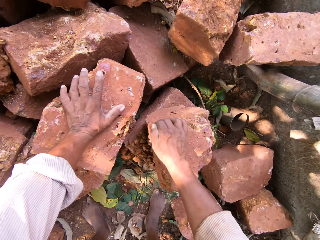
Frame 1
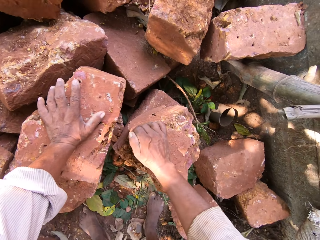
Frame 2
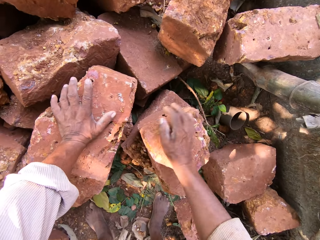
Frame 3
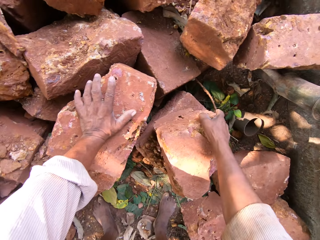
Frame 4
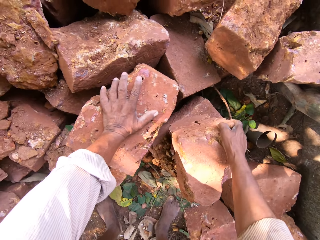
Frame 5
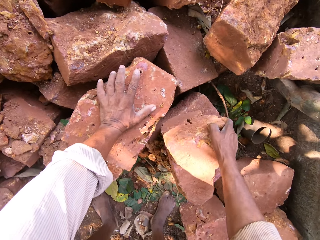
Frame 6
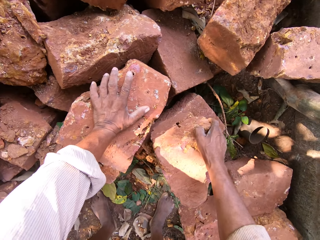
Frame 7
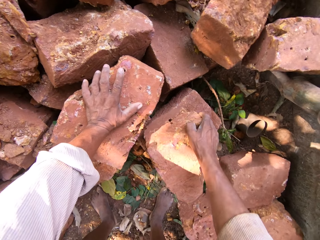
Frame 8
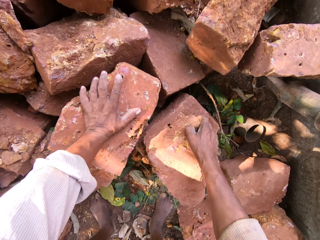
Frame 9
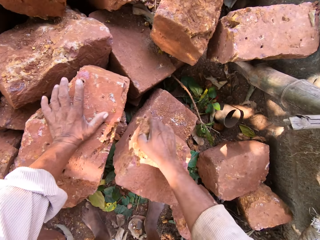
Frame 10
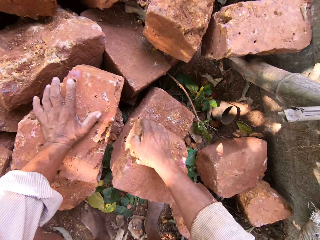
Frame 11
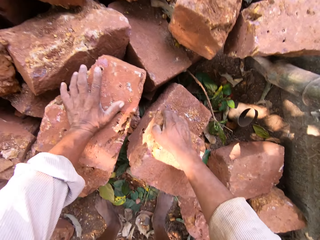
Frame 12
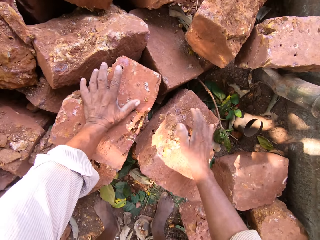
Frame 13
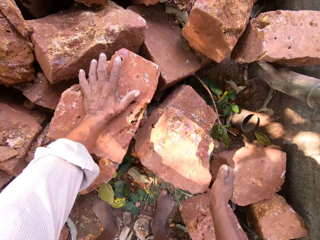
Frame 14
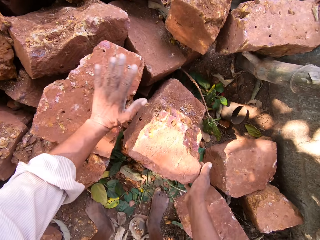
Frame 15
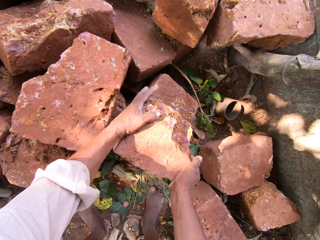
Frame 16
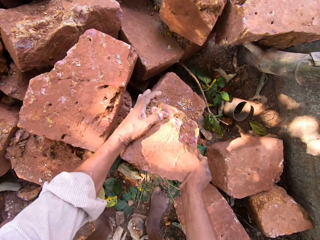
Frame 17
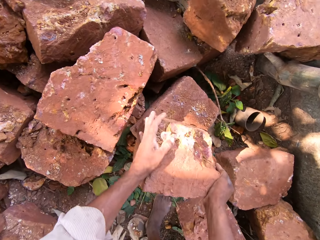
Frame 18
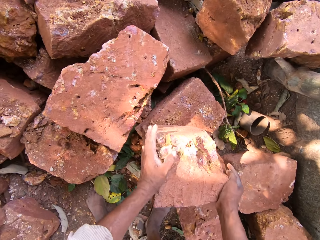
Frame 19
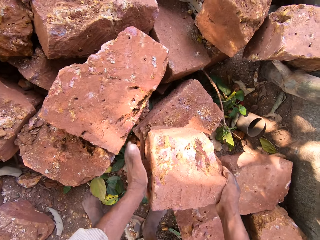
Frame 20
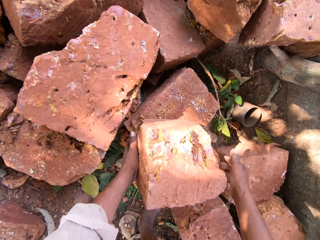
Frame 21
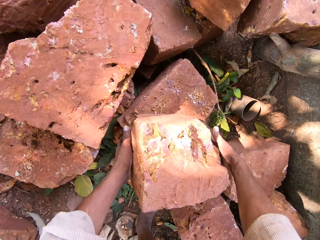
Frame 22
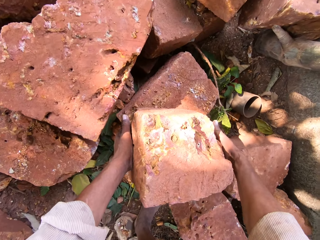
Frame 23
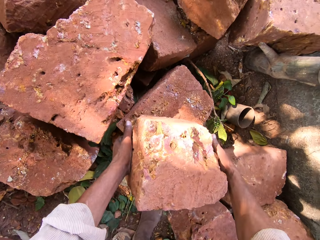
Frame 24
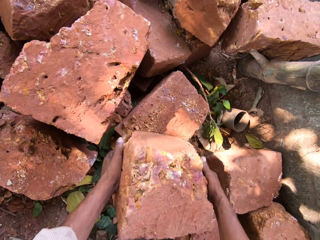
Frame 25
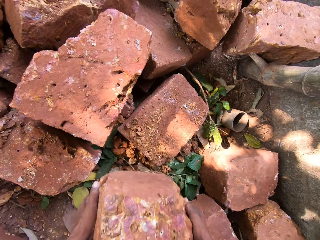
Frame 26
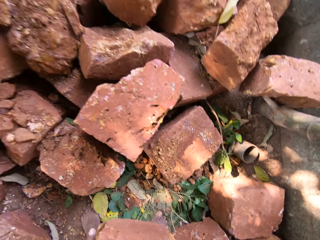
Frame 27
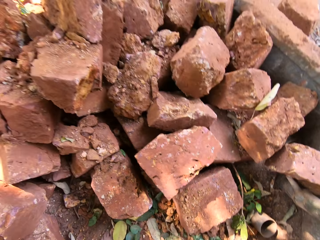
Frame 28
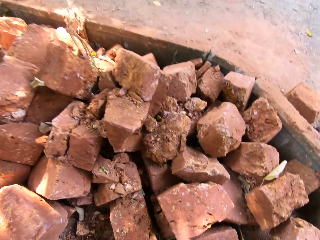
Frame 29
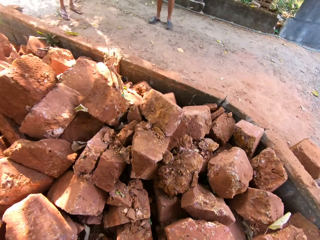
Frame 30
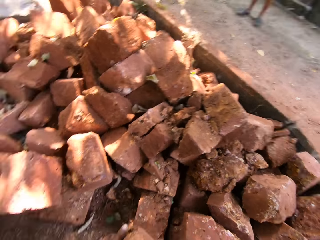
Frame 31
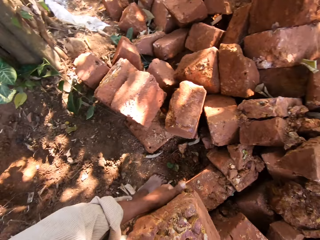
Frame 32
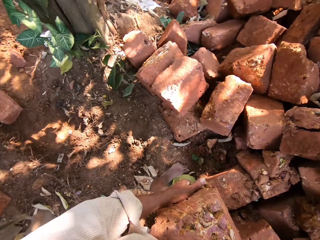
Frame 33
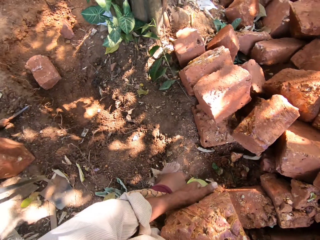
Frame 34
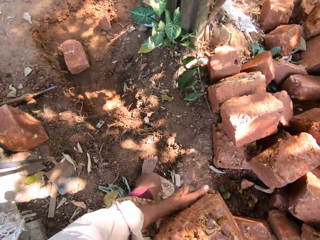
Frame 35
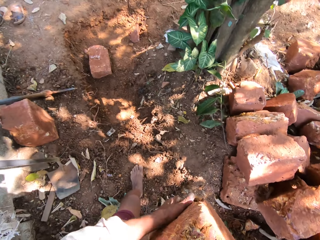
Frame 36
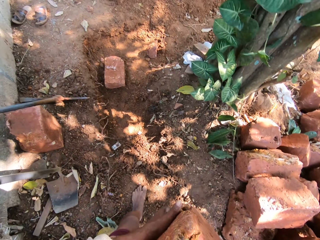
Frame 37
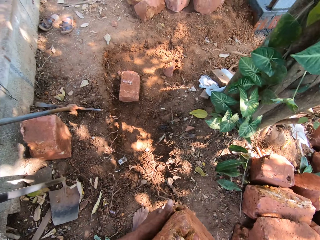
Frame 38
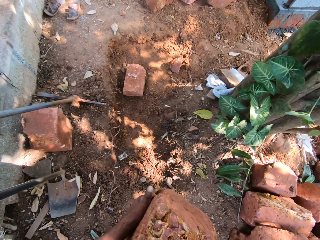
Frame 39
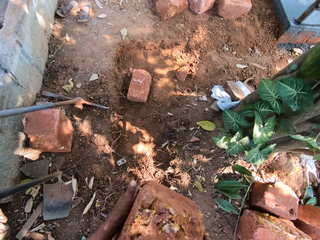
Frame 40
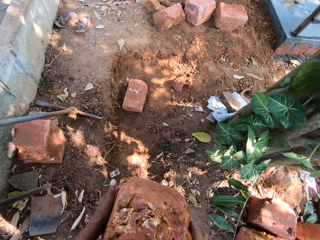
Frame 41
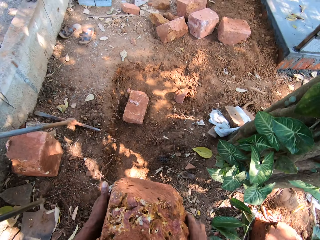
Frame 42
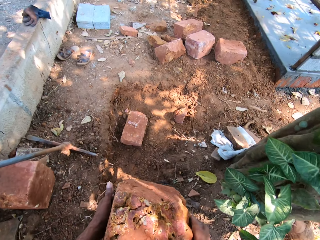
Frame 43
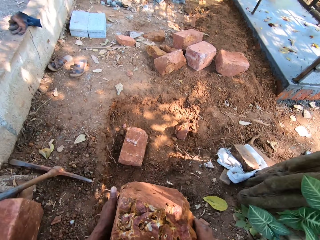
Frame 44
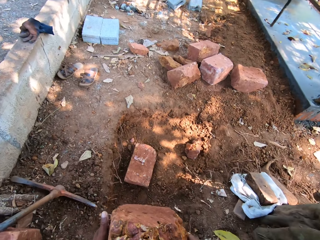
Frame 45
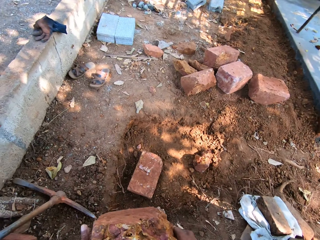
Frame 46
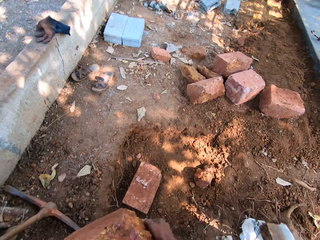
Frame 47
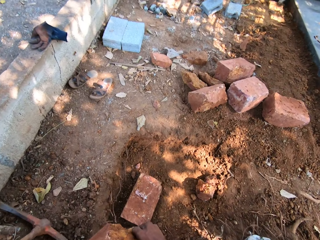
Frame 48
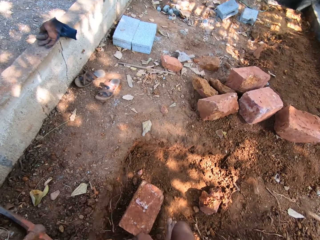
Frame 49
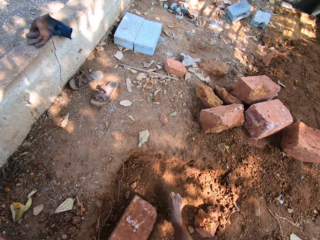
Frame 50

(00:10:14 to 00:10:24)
The camera wearer holds the brick on the pile of bricks on the ground with his hands. He carries the brick from the pile of bricks on the ground with his hands. He picks up the brick. He walks in the compound.

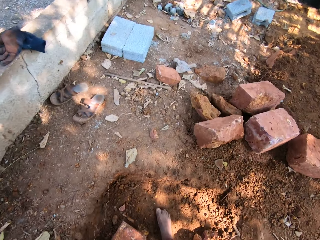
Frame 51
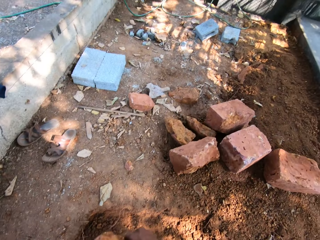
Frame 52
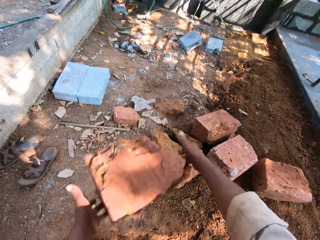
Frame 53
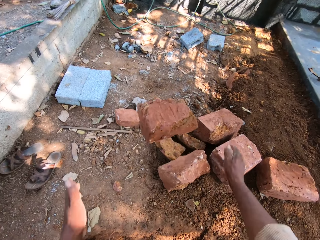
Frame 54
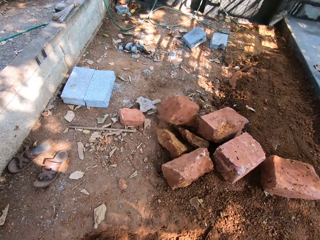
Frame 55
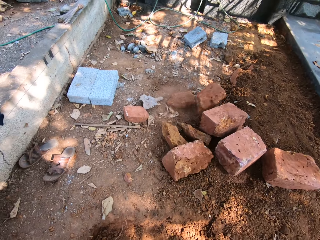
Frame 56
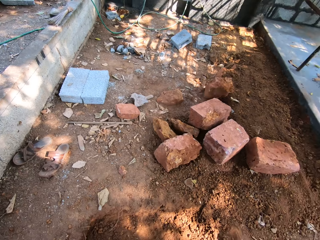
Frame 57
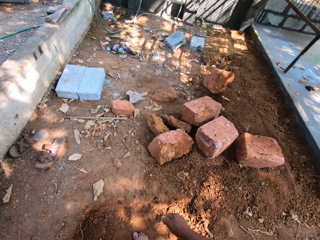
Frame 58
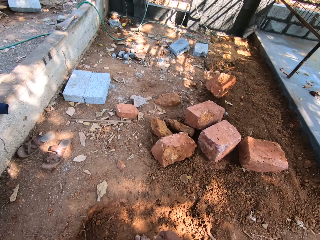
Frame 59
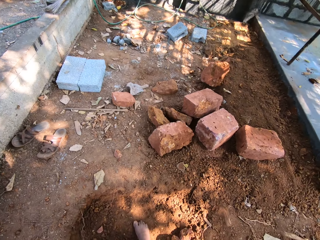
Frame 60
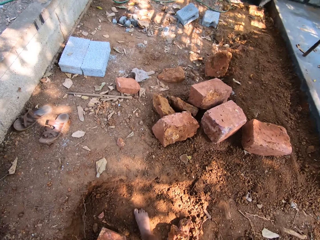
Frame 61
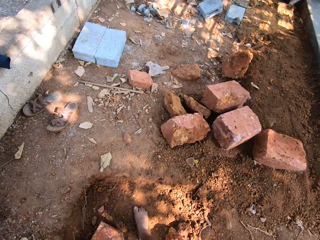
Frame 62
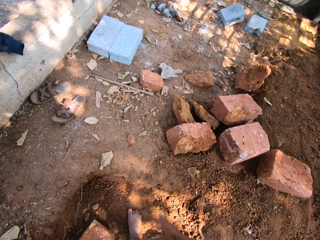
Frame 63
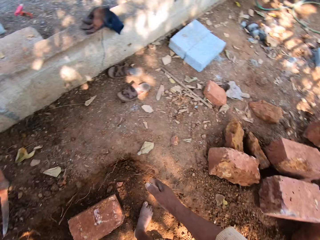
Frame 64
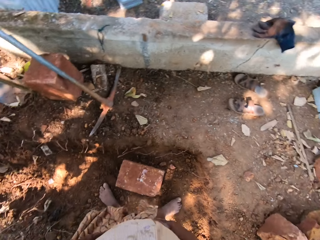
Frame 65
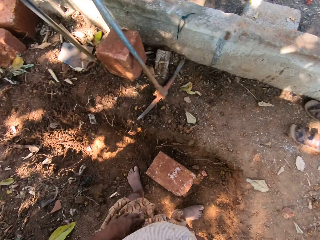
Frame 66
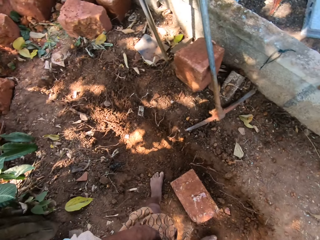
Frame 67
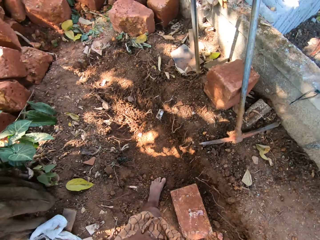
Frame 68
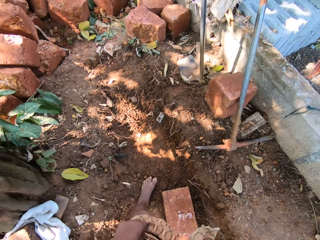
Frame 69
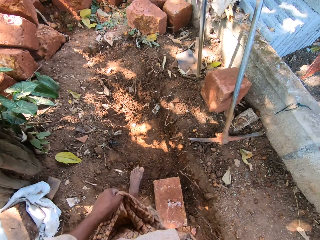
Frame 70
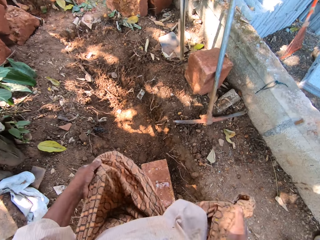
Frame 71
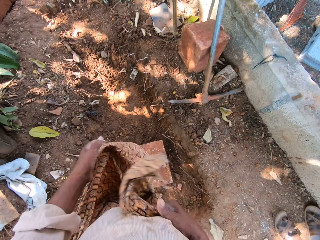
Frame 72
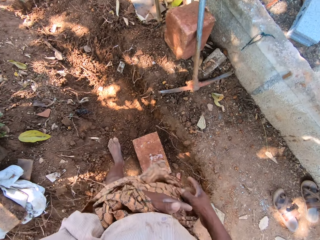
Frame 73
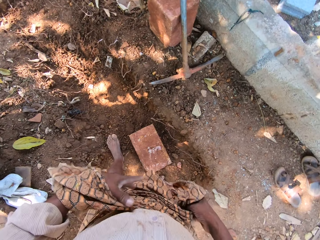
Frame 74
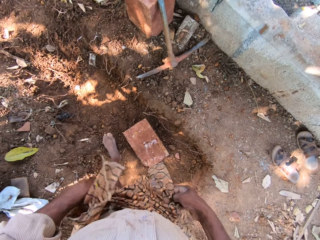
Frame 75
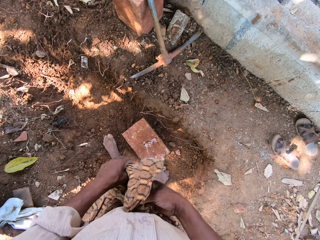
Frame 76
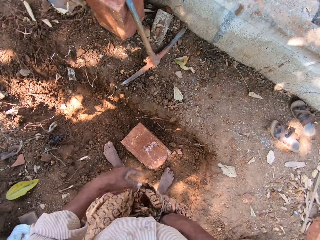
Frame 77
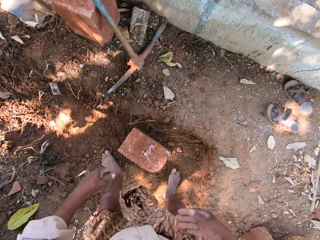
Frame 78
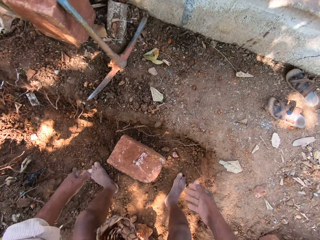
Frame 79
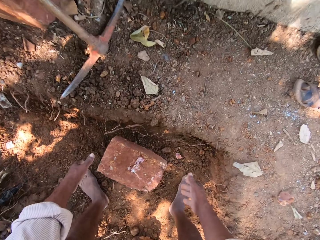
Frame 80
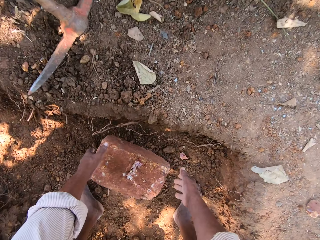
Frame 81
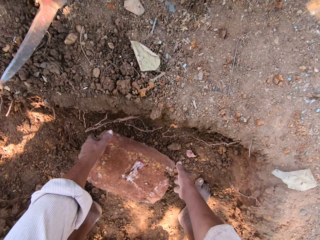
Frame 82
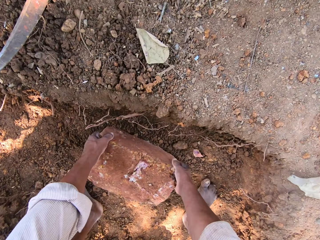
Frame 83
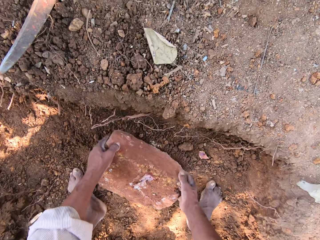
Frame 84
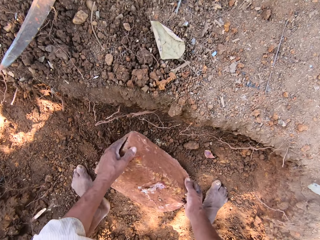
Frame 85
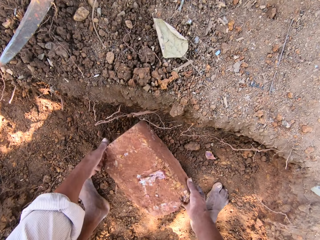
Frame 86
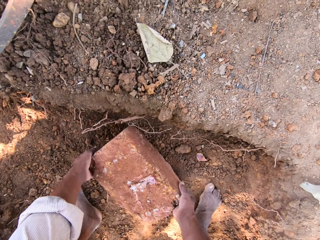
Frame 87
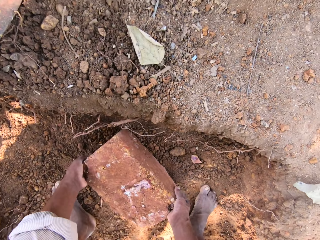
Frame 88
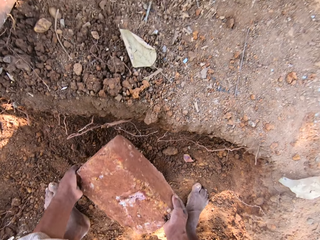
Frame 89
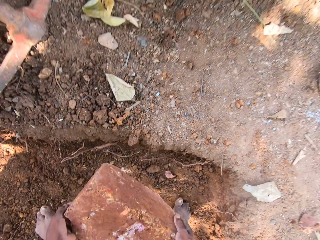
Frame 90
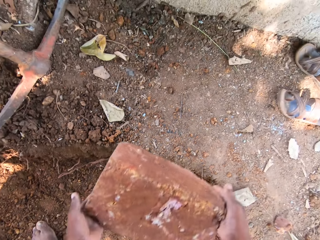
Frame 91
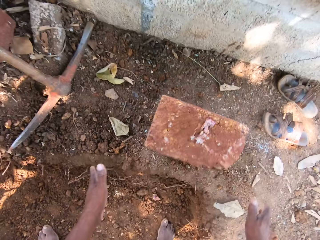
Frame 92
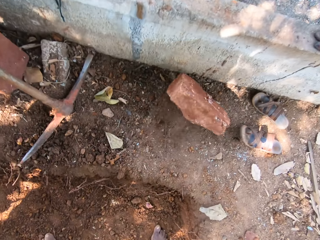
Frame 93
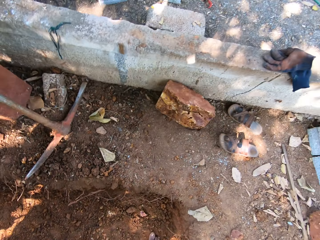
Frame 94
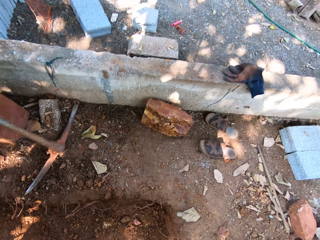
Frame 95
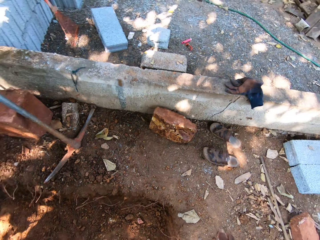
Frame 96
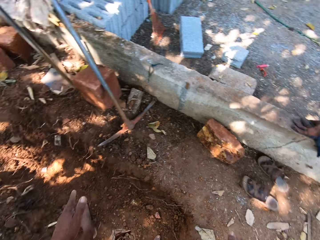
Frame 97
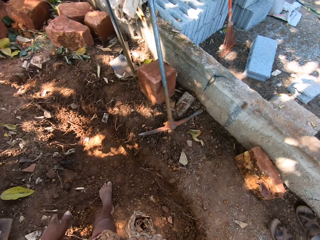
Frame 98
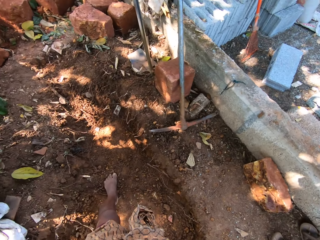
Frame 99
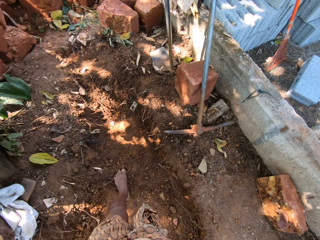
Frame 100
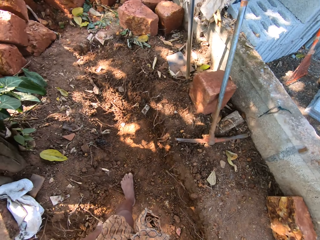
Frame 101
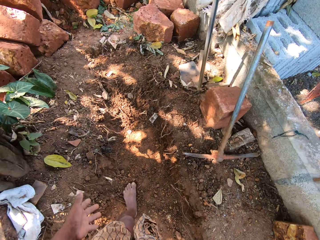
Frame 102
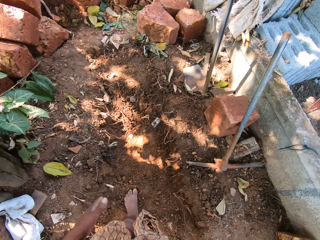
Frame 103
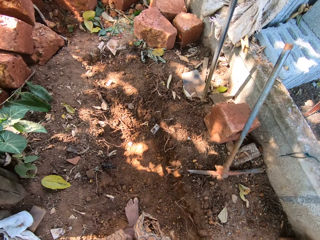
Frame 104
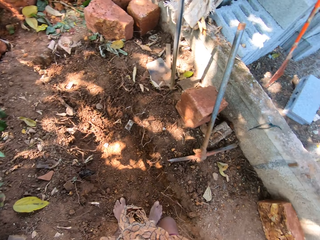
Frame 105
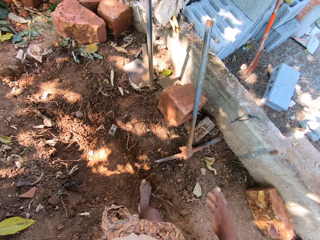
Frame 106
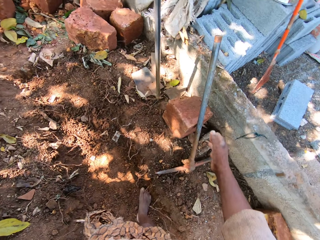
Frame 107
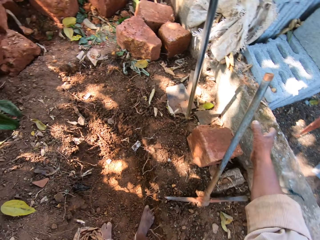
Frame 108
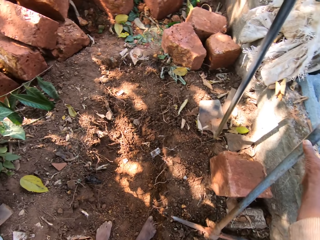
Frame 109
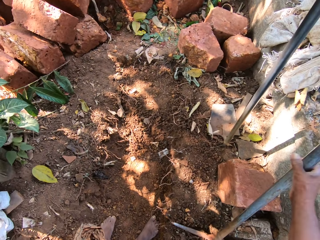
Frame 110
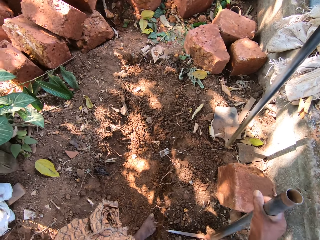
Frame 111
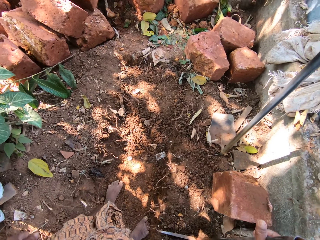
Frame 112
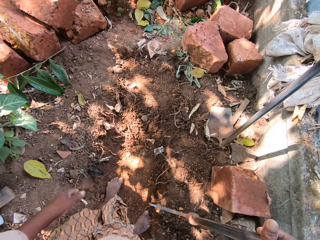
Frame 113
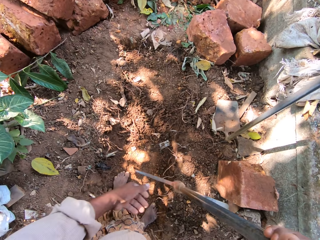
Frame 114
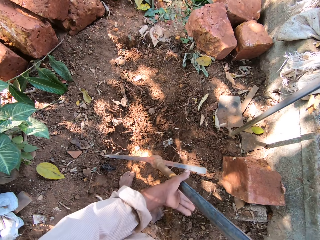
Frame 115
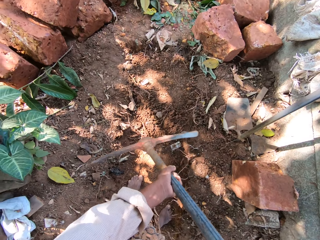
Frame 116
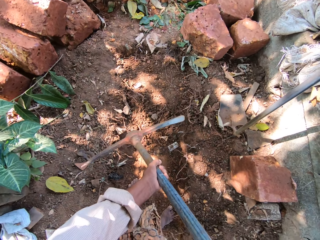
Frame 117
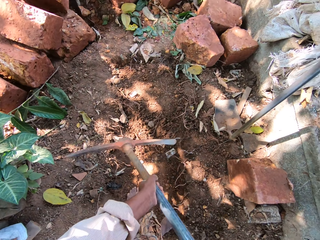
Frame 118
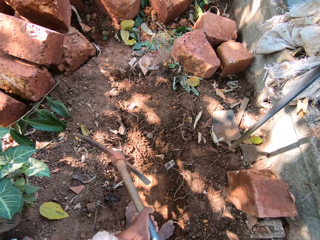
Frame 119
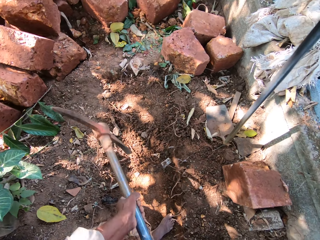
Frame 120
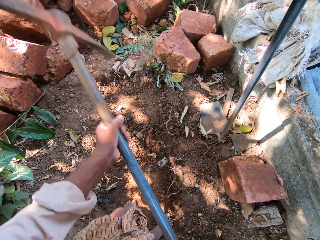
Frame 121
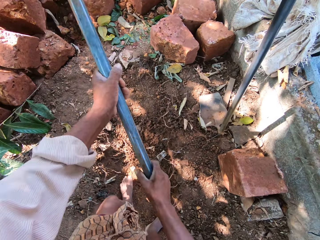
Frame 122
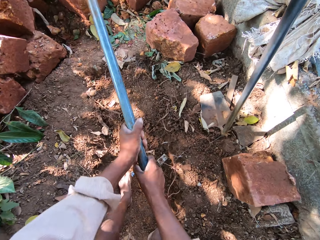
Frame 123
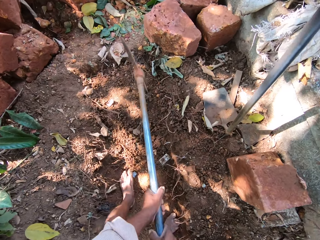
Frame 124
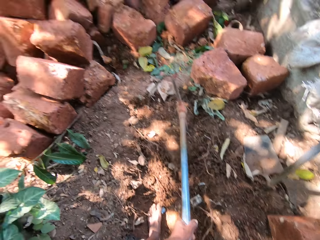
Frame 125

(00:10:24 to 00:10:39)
The camera wearer throws the brick in his hands on the ground. He turns round. He ties the wrapper around his waist with his hands. He picks up a brick from the ground with his hands. He drops the brick in his hands on the ground. He turns round. He picks up a pickaxe from the ground with his right hand. He holds the pickaxe with both hands.
